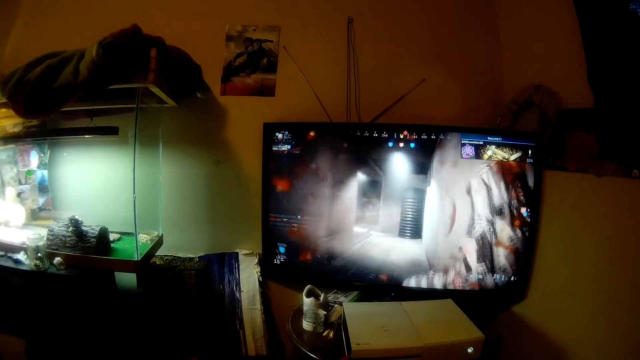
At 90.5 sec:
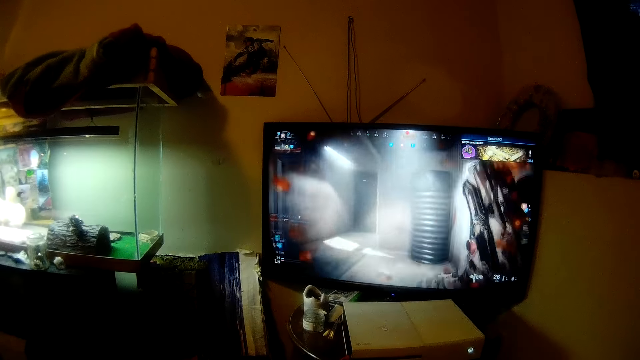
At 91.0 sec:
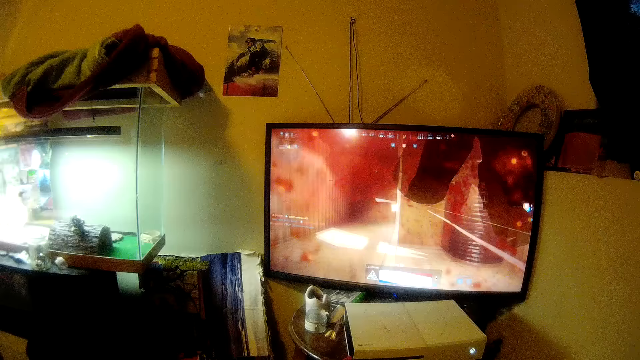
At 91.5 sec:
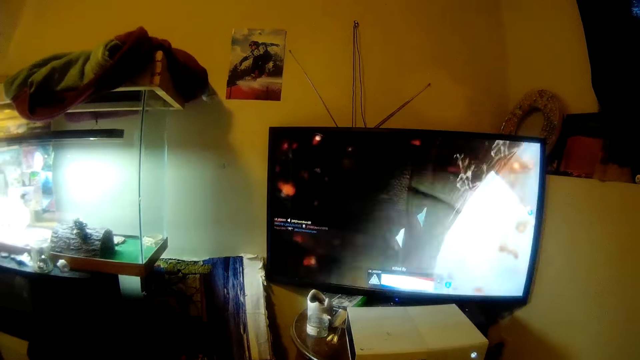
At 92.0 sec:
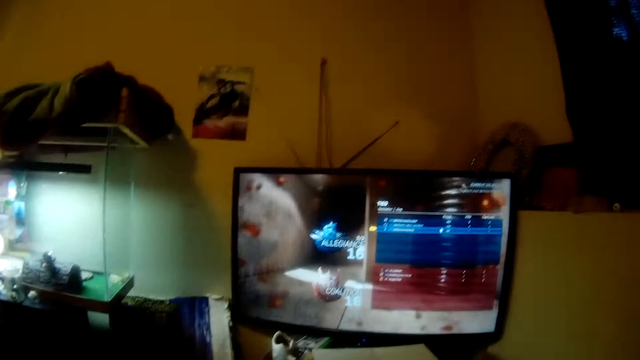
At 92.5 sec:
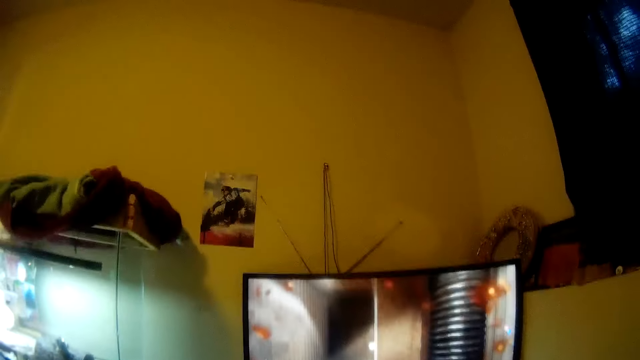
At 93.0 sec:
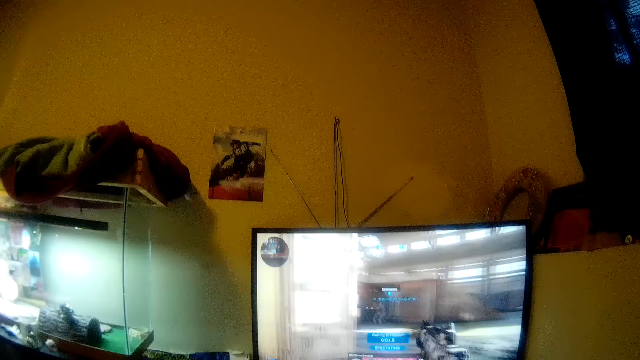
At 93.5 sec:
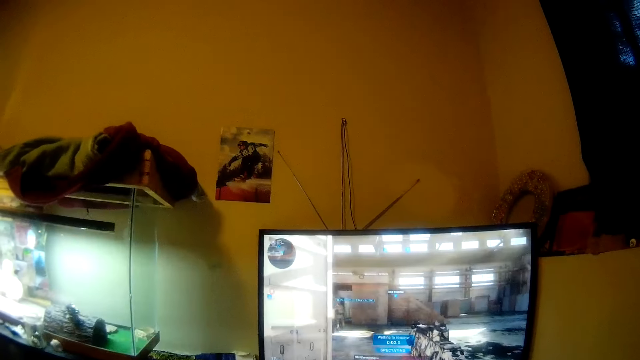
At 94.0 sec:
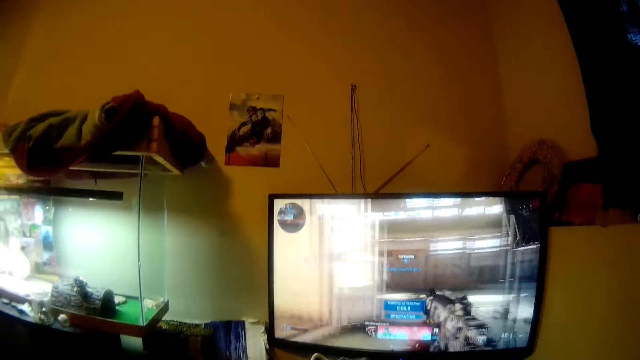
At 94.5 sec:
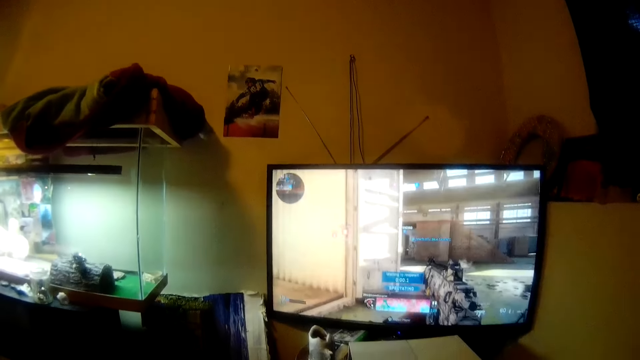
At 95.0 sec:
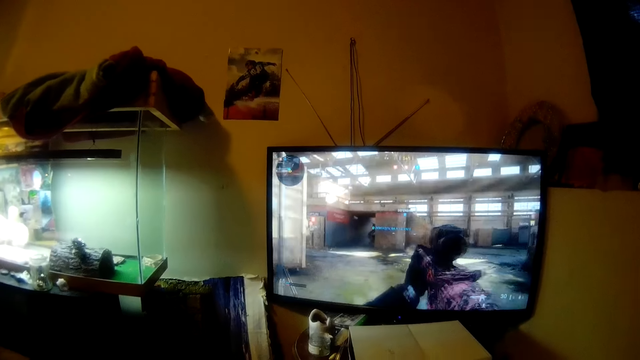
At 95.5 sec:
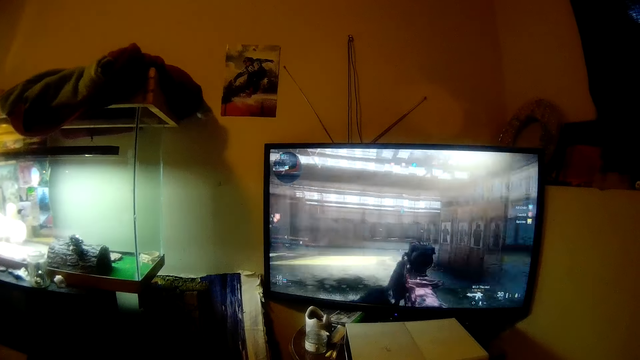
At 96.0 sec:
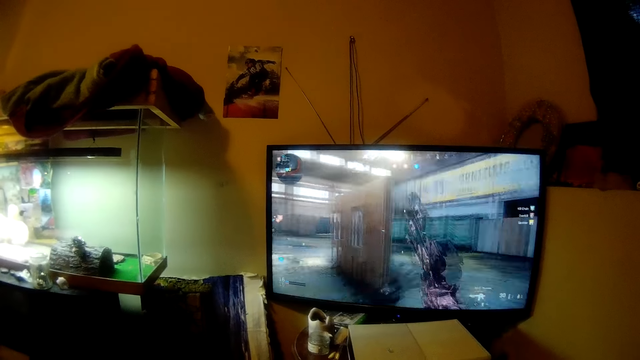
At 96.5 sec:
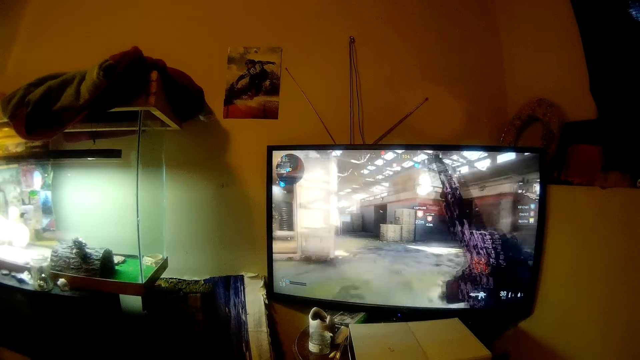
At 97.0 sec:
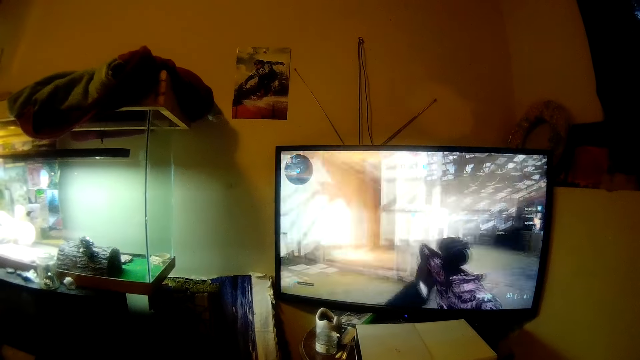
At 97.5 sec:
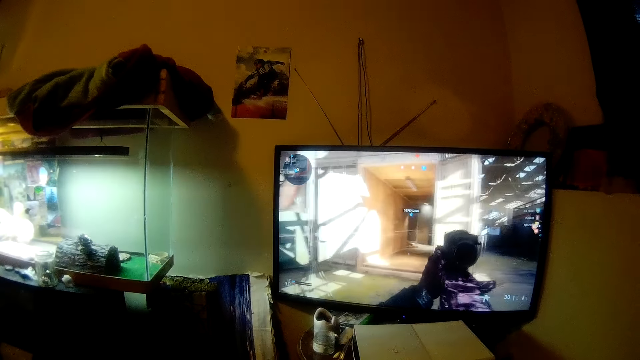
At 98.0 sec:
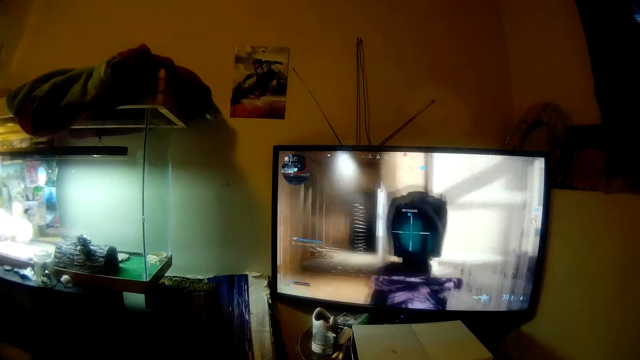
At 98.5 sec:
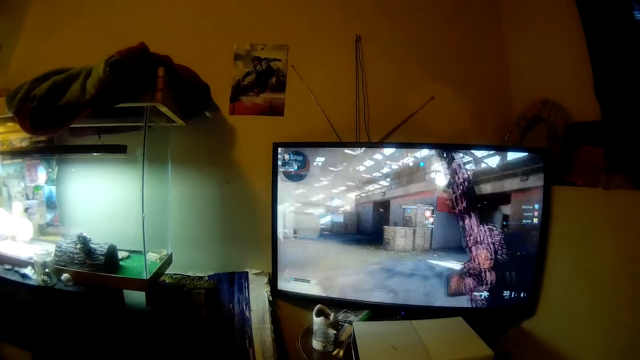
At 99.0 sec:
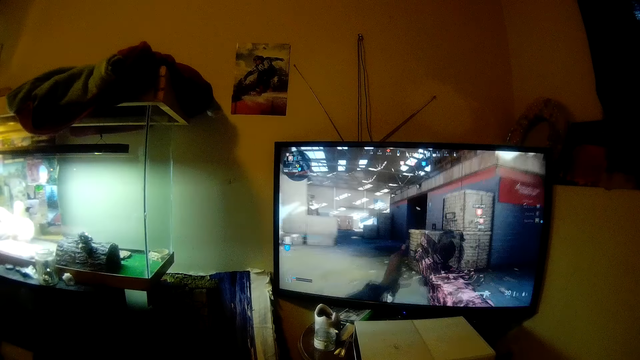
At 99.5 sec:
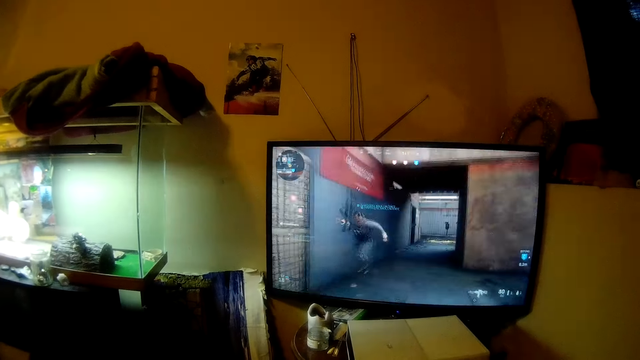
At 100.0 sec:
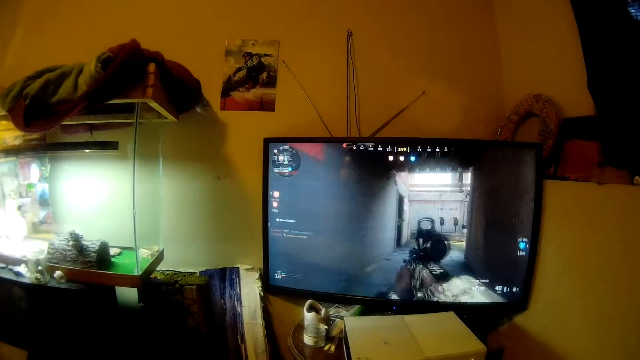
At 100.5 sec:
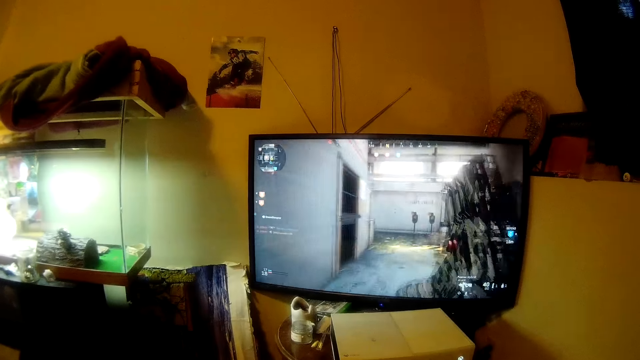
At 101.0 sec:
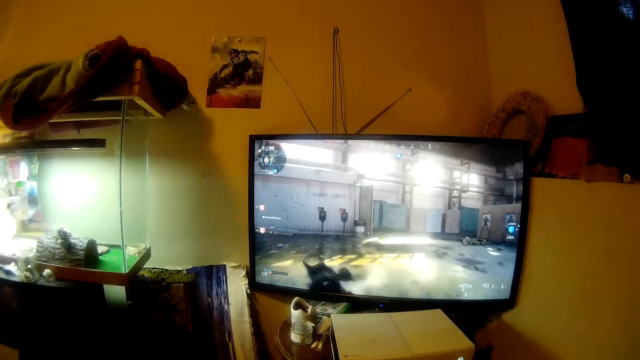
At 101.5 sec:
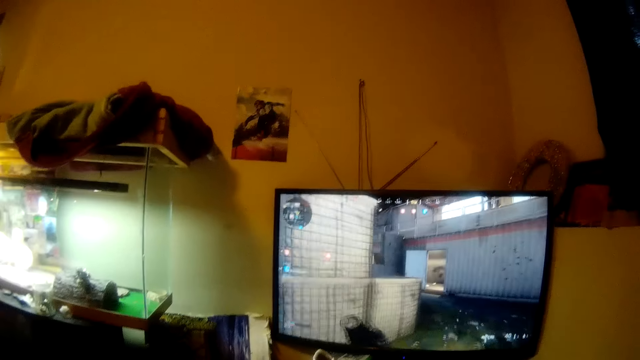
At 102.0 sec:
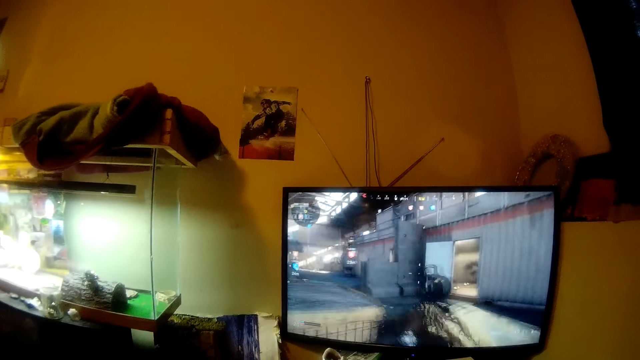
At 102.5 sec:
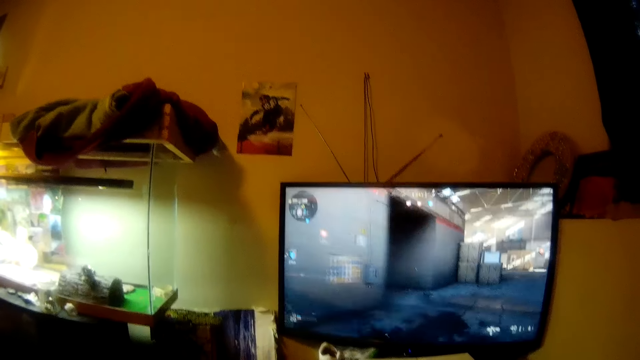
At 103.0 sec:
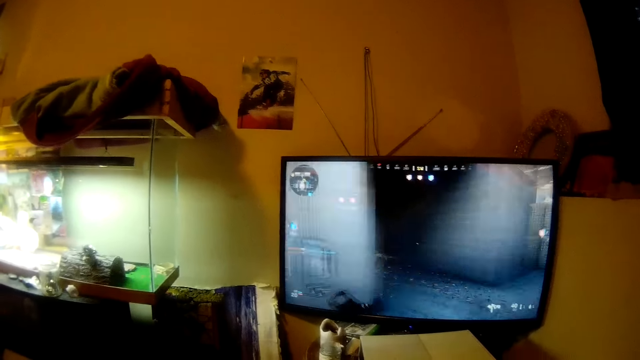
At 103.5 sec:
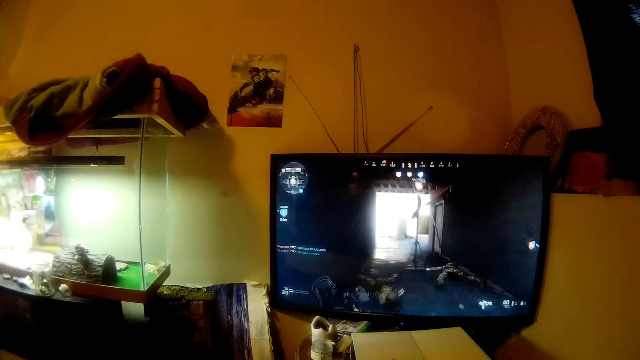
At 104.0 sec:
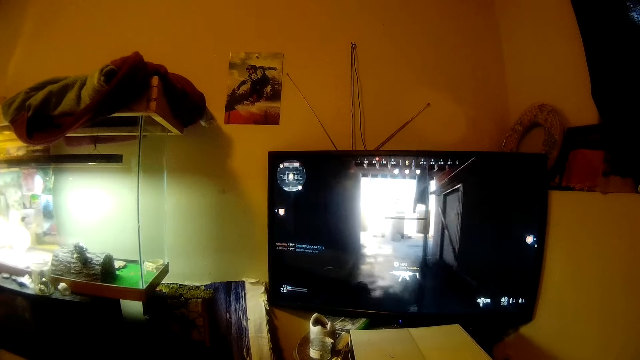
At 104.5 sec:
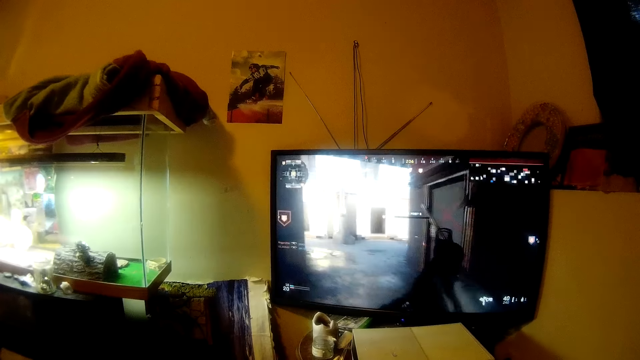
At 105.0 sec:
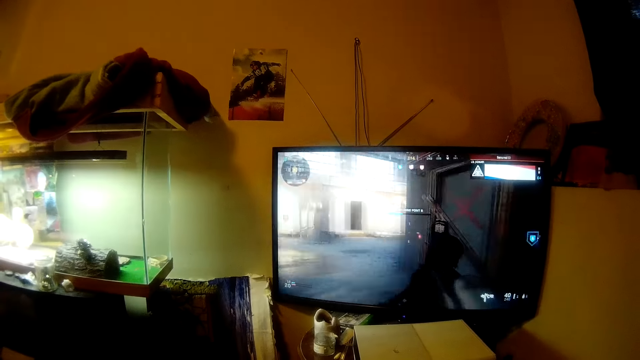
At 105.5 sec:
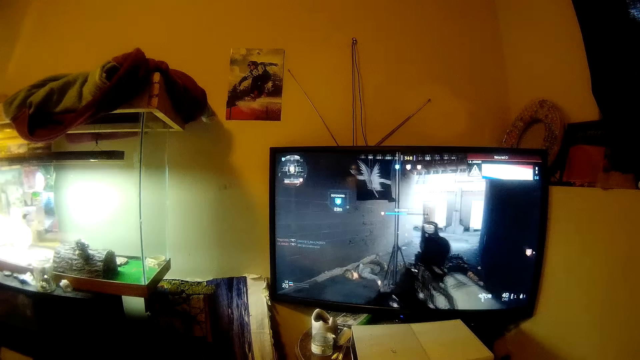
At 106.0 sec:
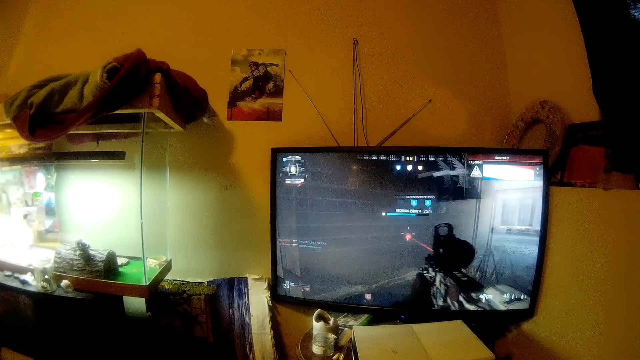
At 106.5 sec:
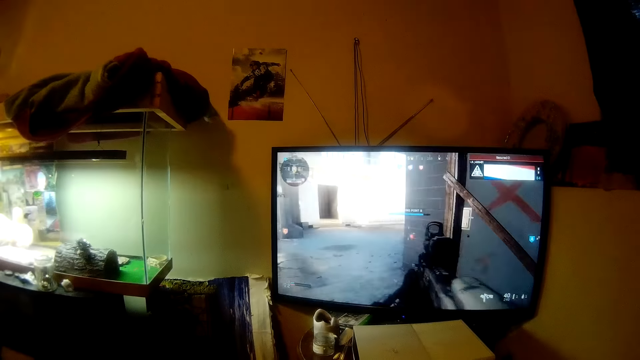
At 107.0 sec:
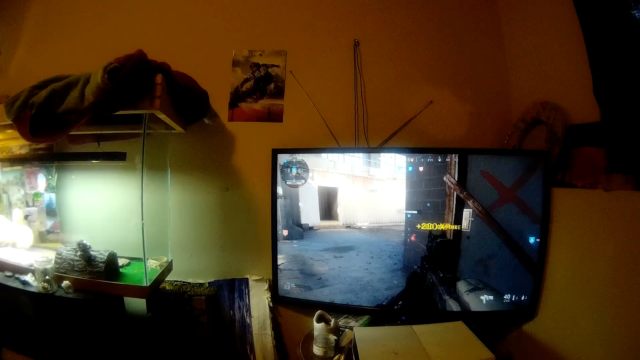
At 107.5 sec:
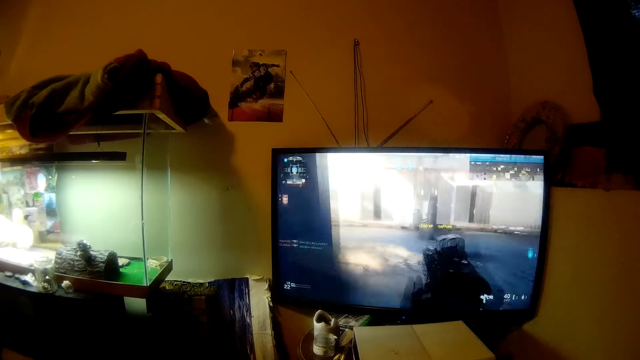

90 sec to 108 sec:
The camera wearer moves the head up. They move the head down. They stare at the television. They move the head up. They stare at the television.

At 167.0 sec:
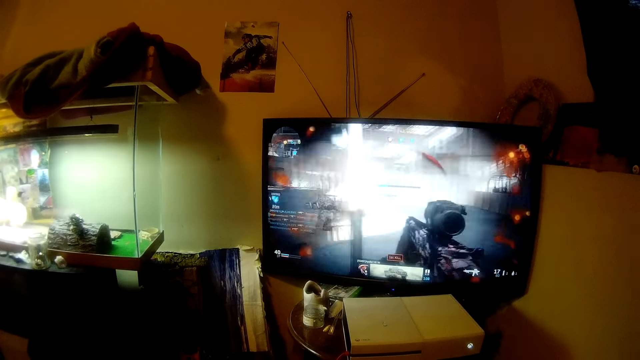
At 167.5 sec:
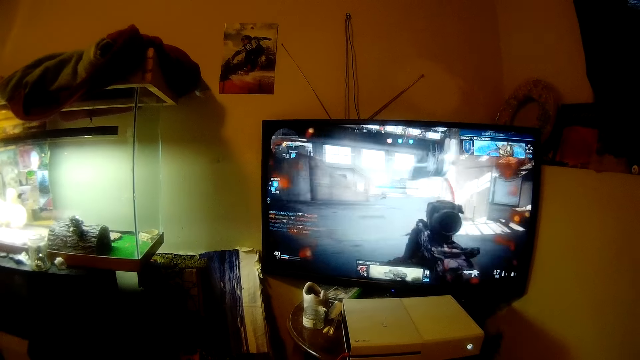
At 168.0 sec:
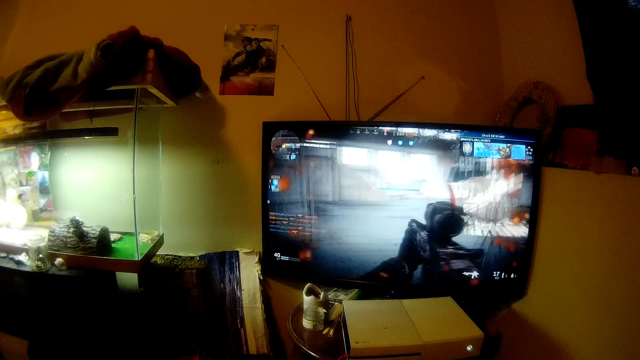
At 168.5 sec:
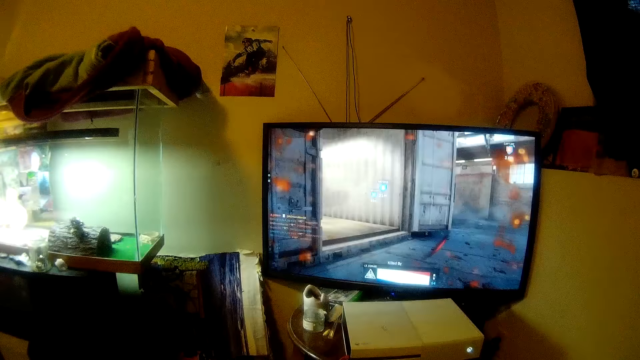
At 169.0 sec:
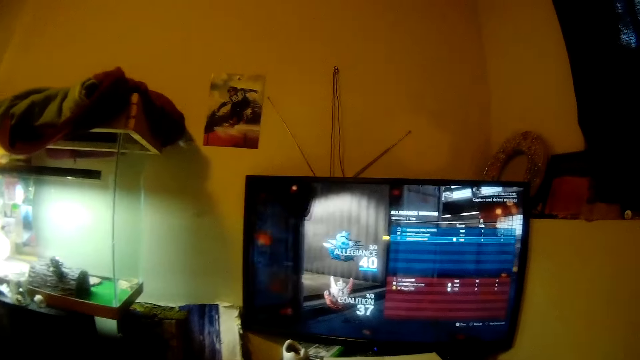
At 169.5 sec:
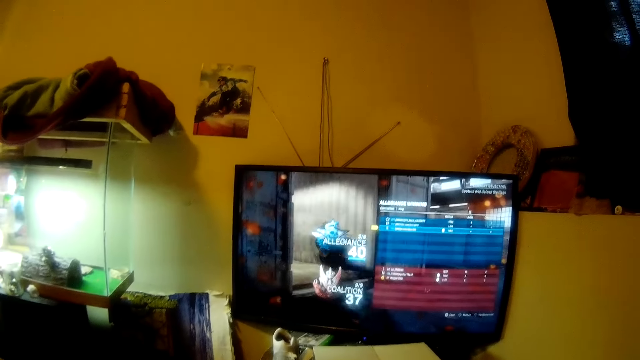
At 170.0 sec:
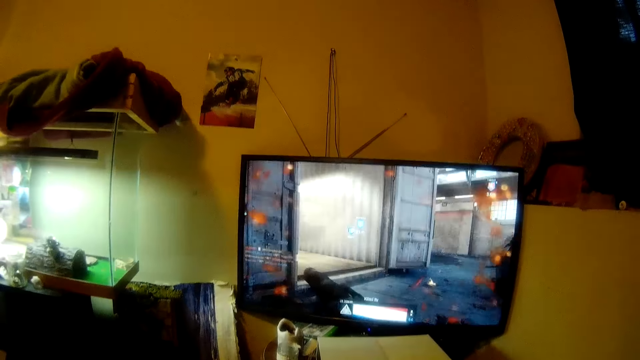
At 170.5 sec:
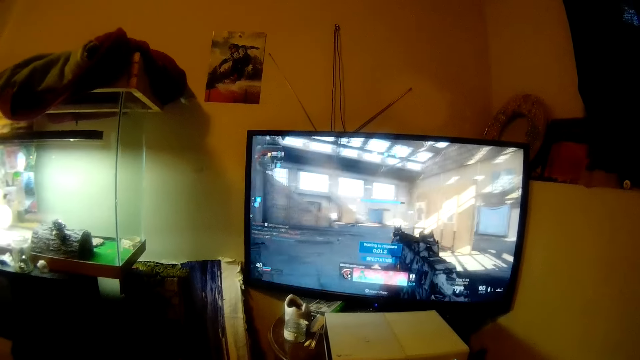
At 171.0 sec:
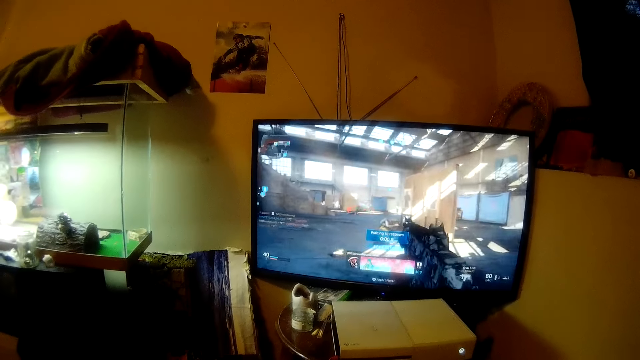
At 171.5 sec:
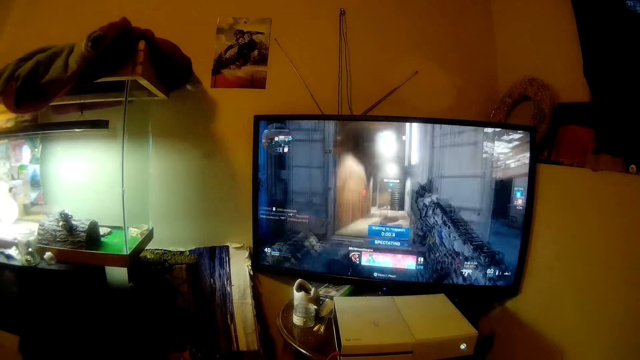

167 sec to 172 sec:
The camera wearer moves the head up. They move the head down. They stare at the television.
